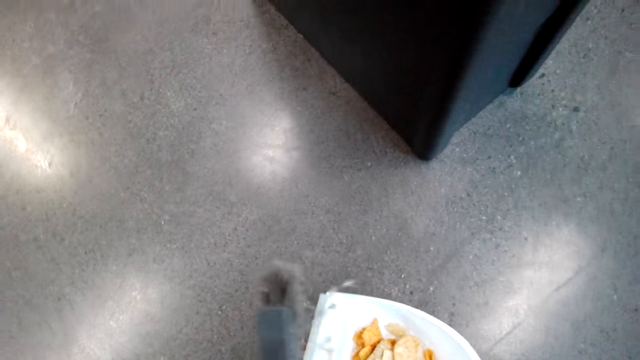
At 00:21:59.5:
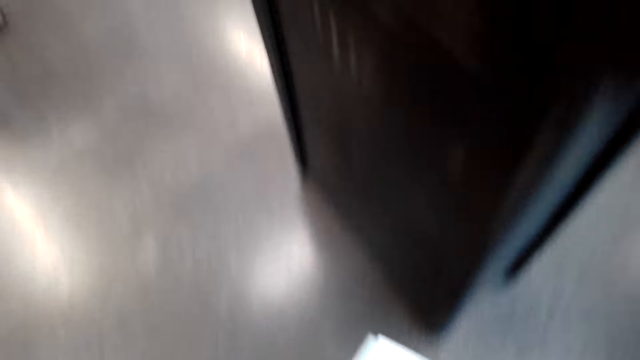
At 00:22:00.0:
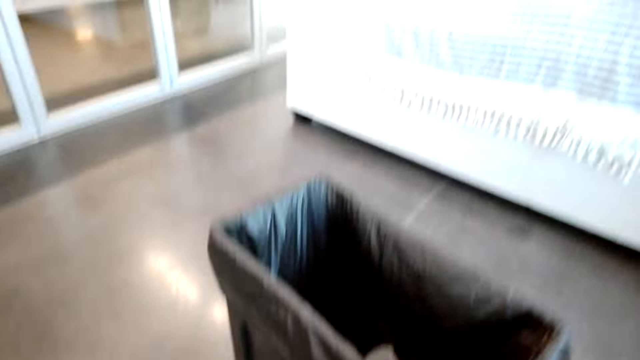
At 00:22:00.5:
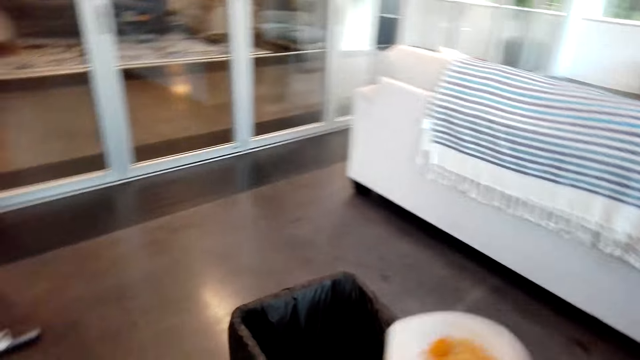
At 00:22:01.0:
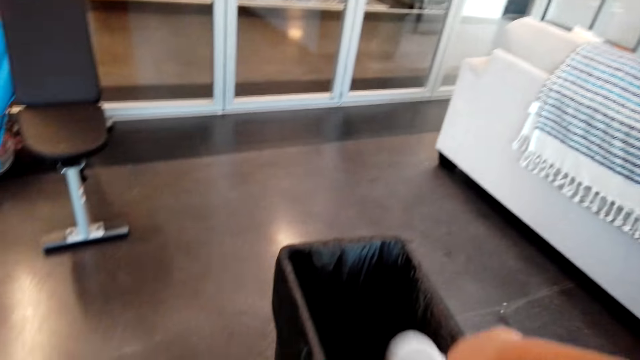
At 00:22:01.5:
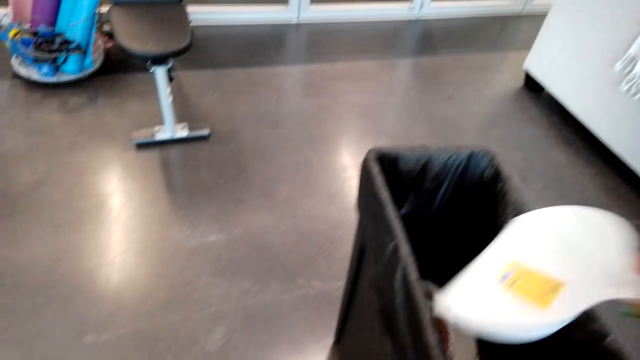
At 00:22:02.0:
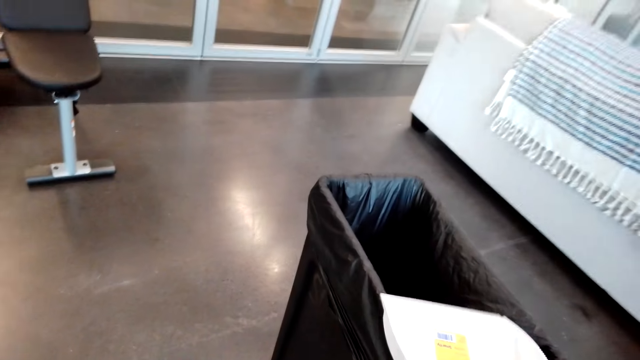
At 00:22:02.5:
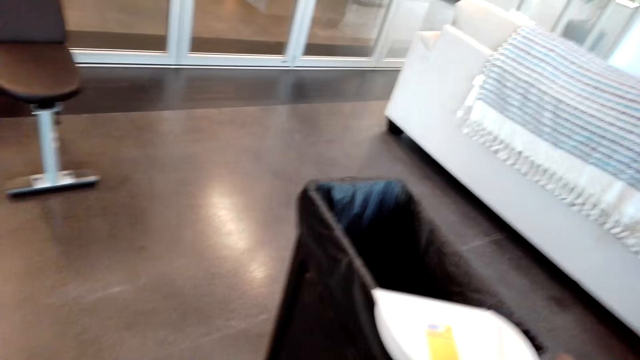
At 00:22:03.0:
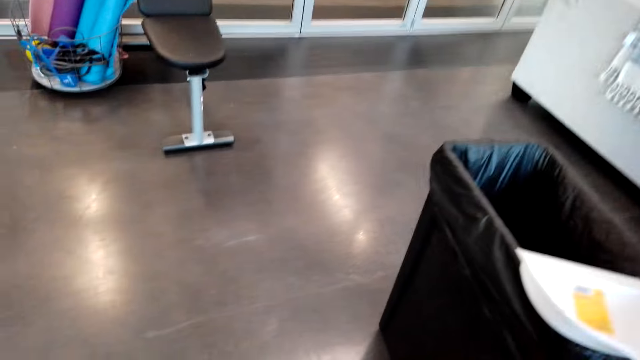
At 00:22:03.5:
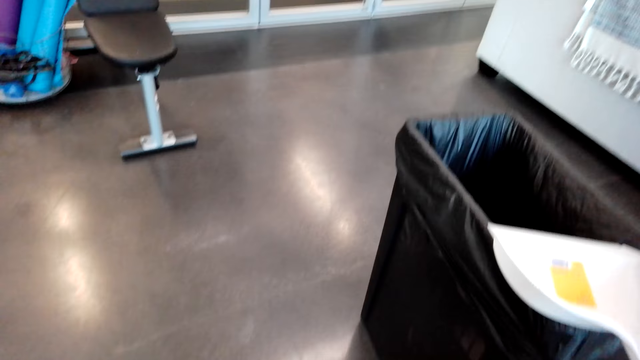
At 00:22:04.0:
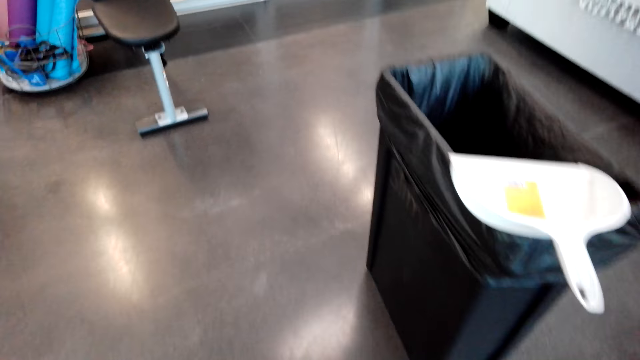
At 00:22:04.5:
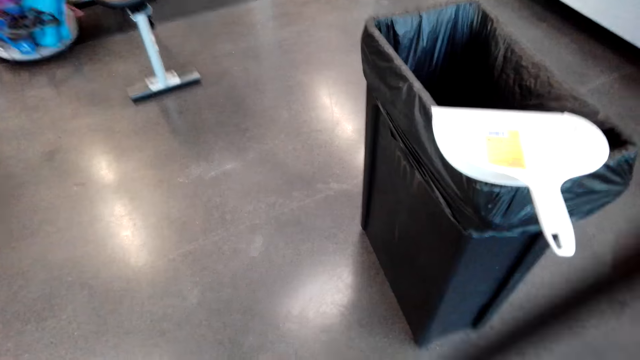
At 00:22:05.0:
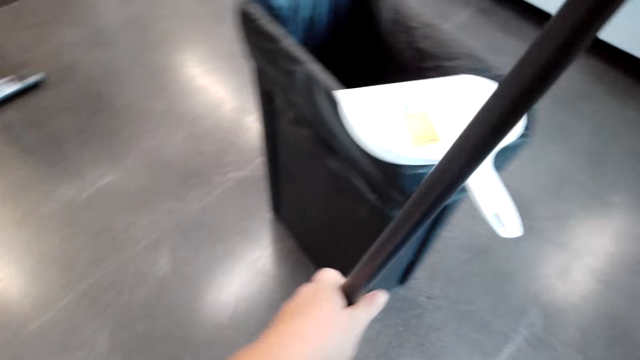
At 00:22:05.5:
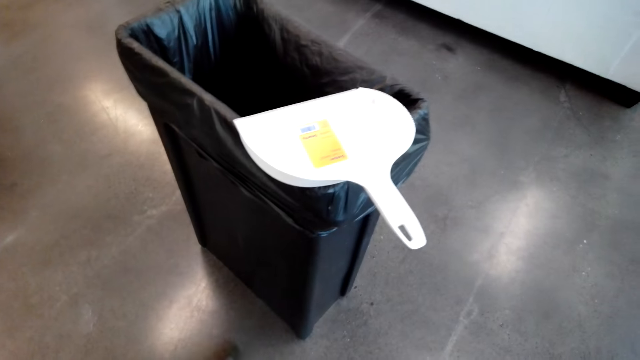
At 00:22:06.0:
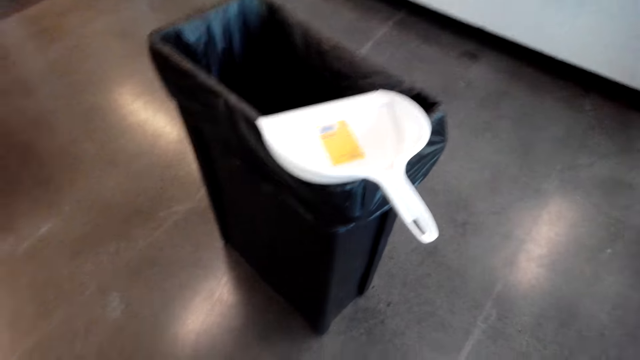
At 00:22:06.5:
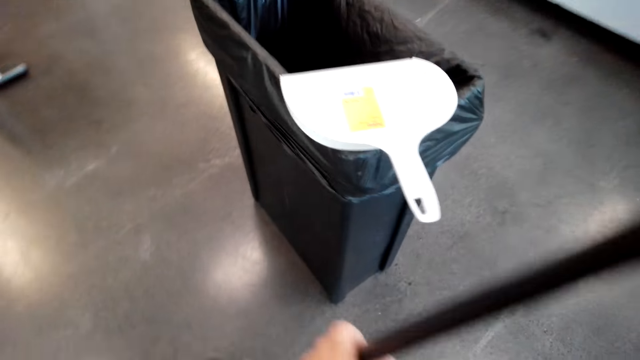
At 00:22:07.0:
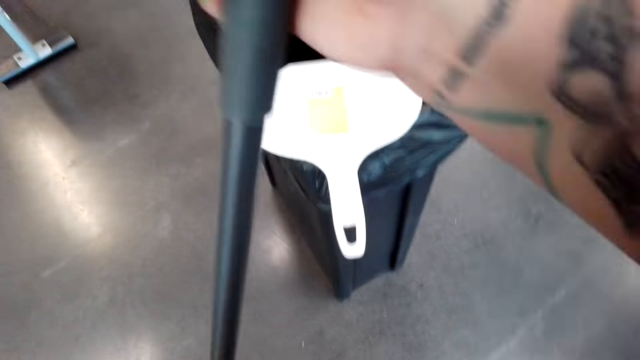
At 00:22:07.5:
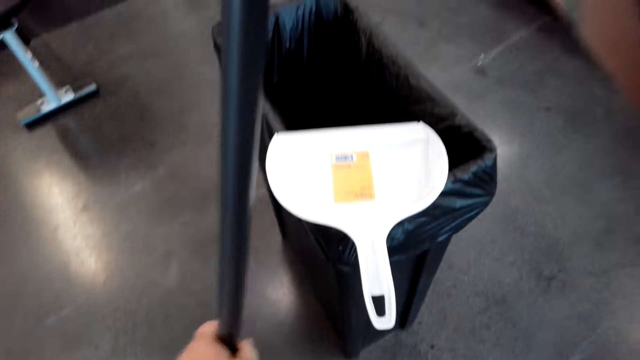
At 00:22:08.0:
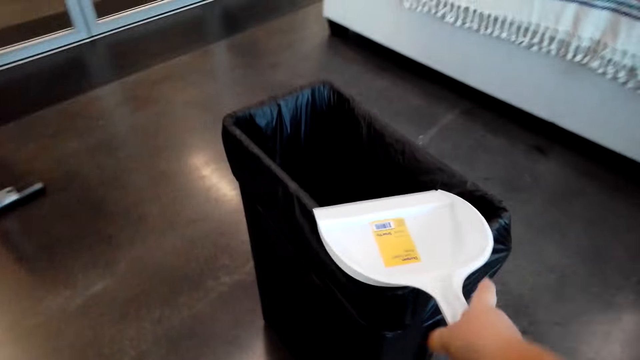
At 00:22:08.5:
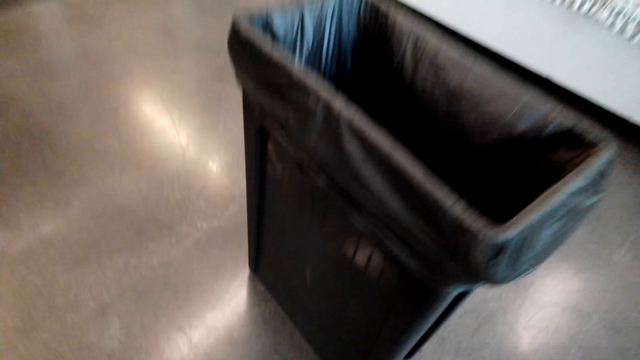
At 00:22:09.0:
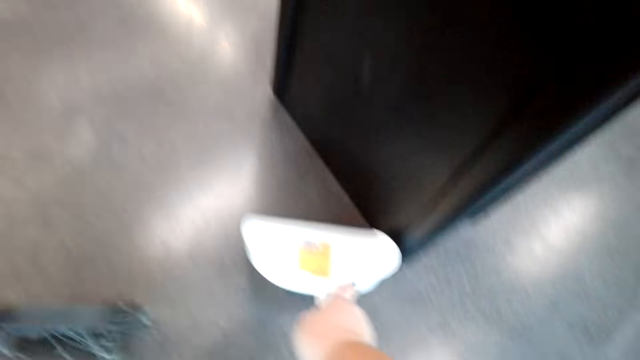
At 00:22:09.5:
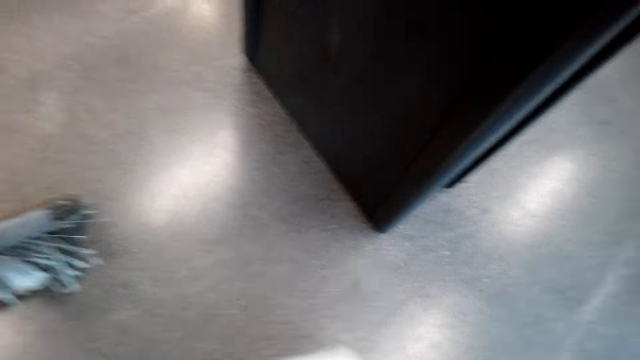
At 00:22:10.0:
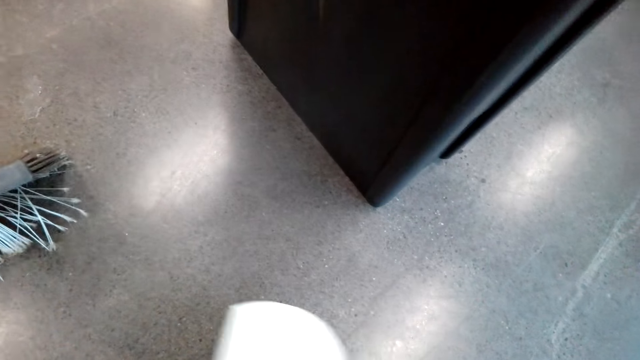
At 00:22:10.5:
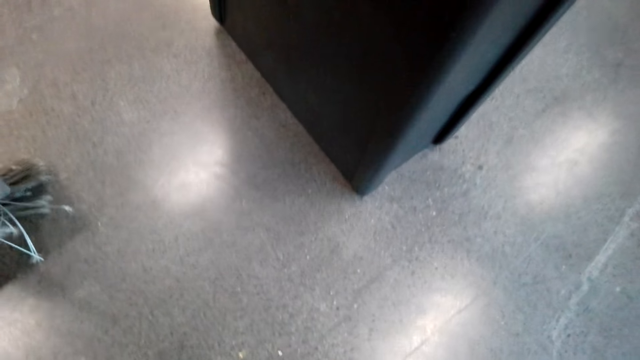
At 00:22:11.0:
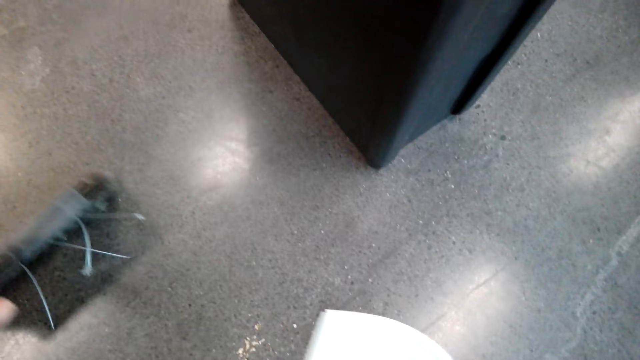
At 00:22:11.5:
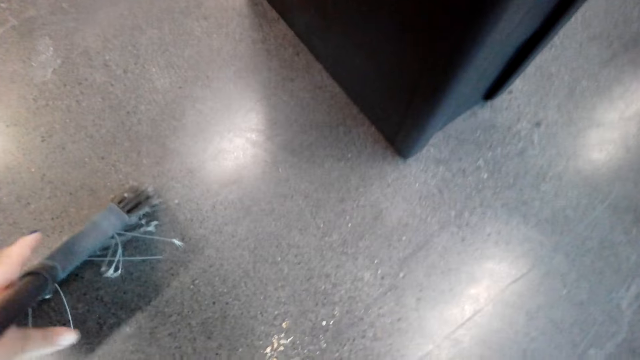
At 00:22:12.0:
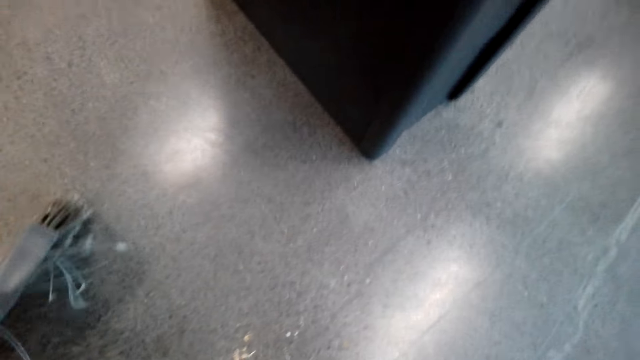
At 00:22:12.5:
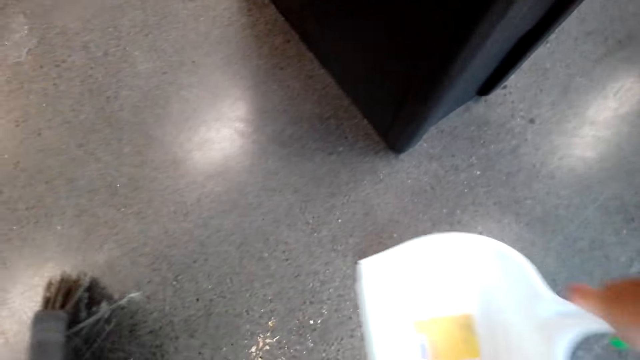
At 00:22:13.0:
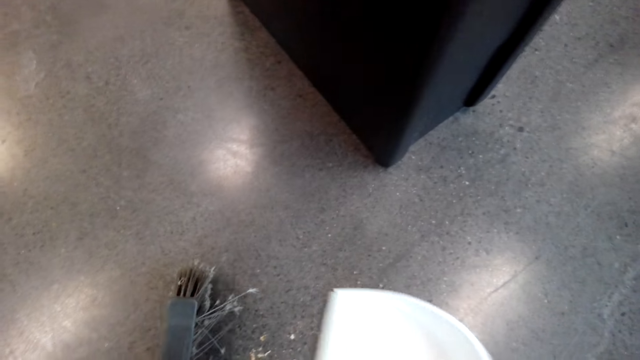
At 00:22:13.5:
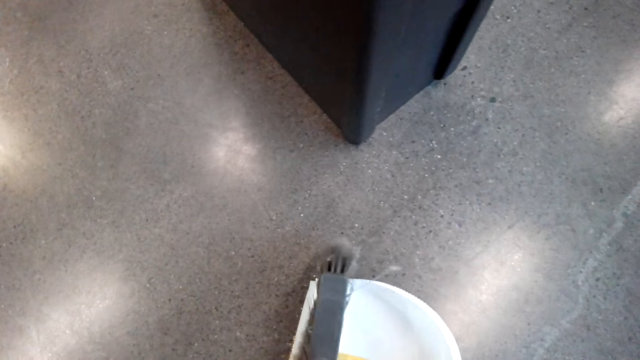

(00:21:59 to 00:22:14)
The camera wearer throws the dirt in the trashcan. They place the dustpan on the trashcan. They sweep the floor. They gather the dirt using the broom. They pick the dustpan, put the dustpan on the floor and collect dirt in the dustpan.

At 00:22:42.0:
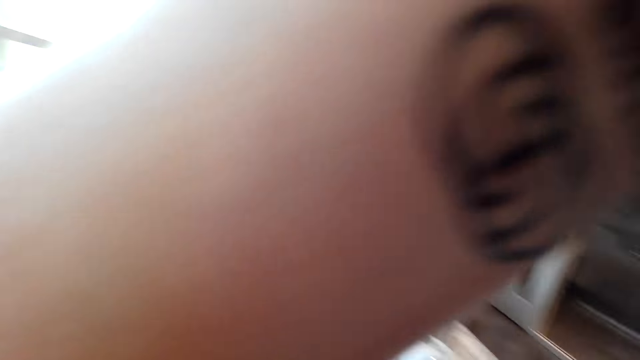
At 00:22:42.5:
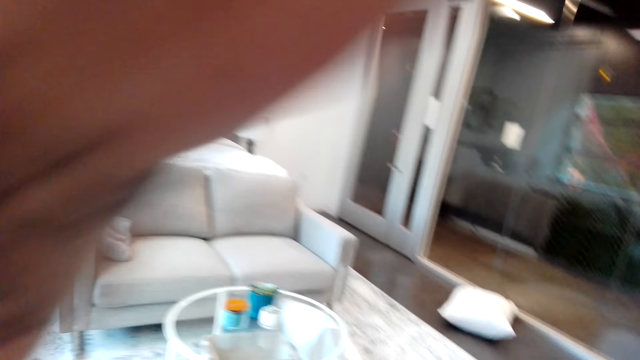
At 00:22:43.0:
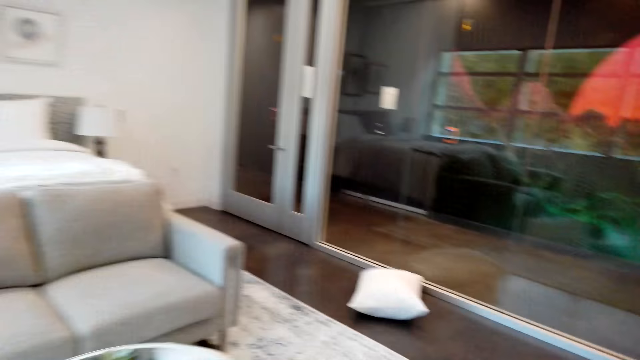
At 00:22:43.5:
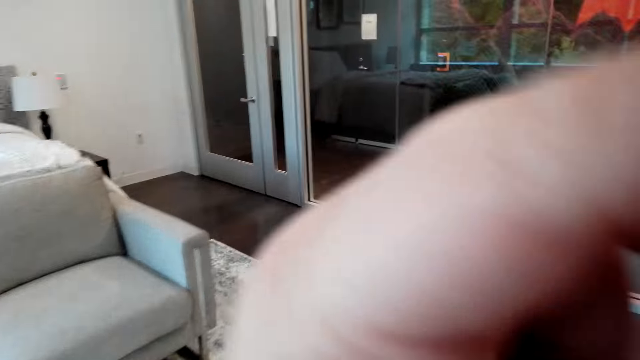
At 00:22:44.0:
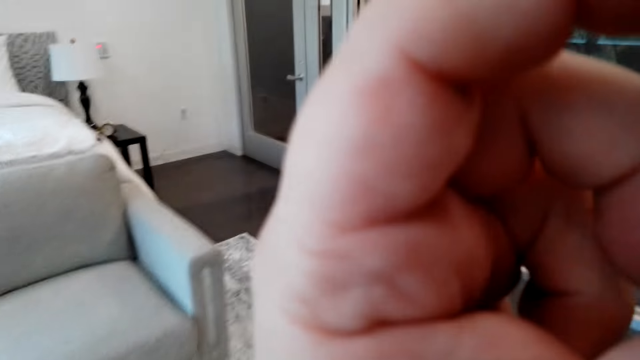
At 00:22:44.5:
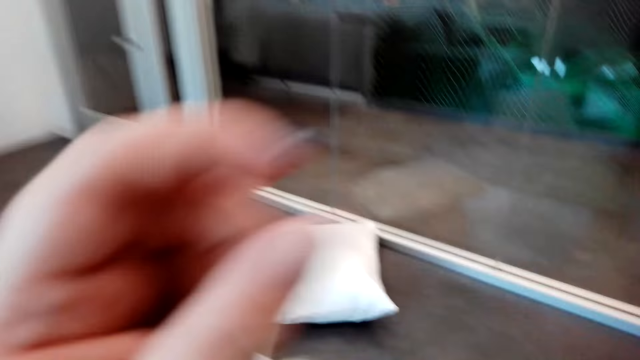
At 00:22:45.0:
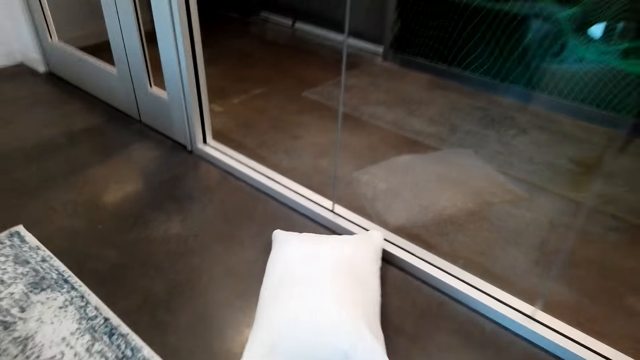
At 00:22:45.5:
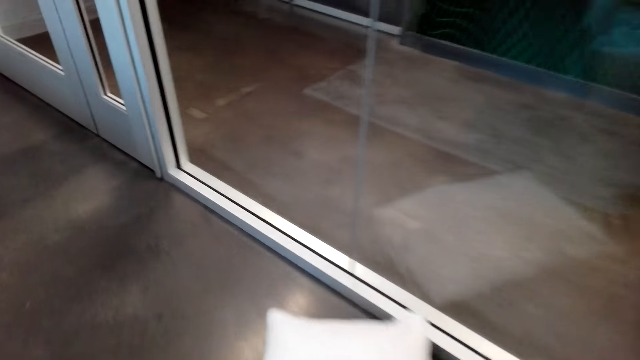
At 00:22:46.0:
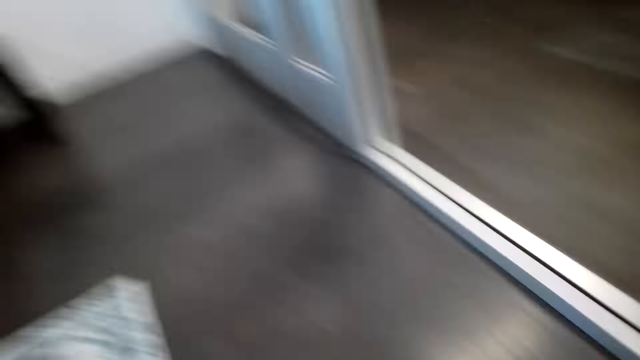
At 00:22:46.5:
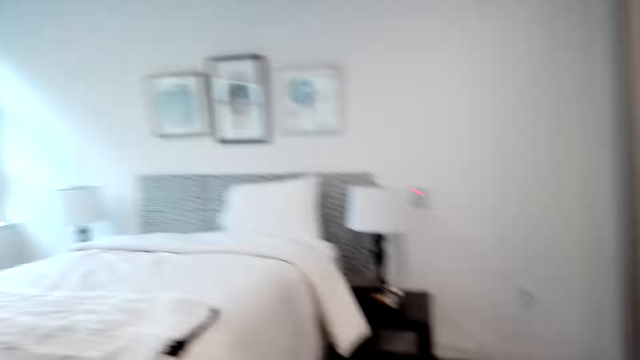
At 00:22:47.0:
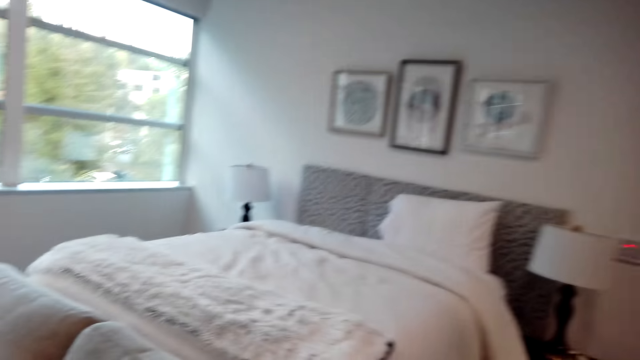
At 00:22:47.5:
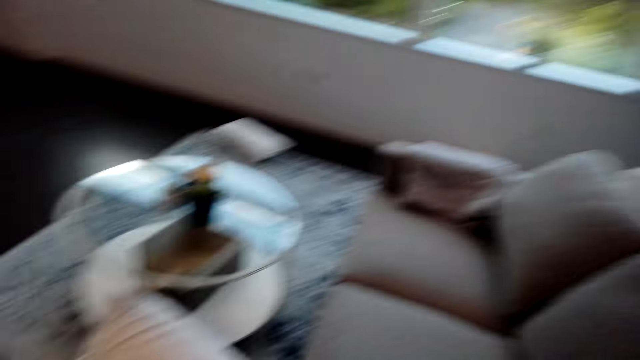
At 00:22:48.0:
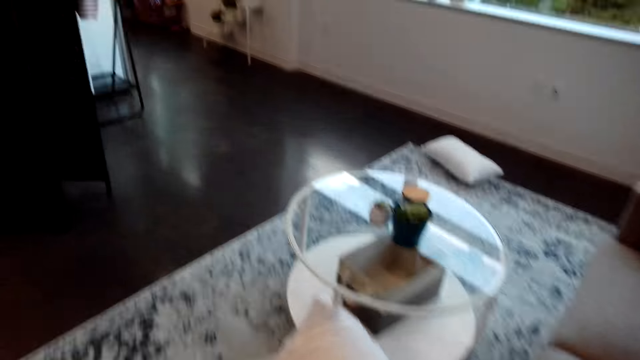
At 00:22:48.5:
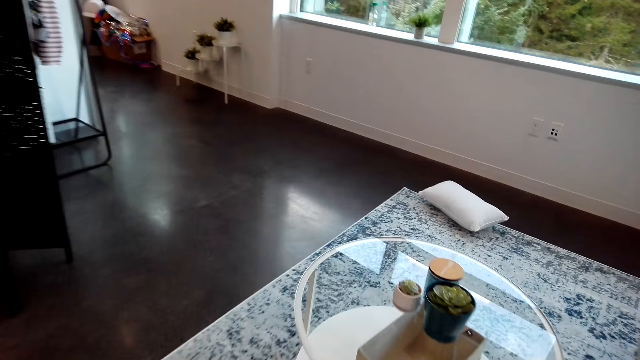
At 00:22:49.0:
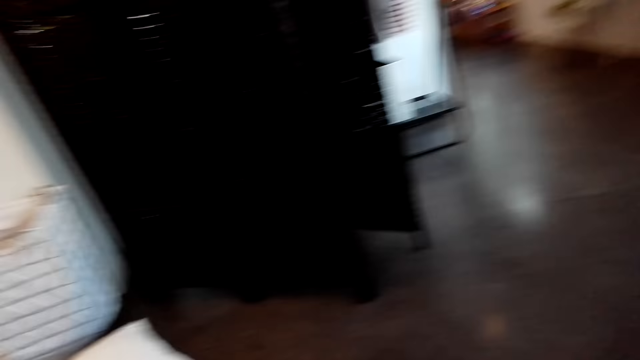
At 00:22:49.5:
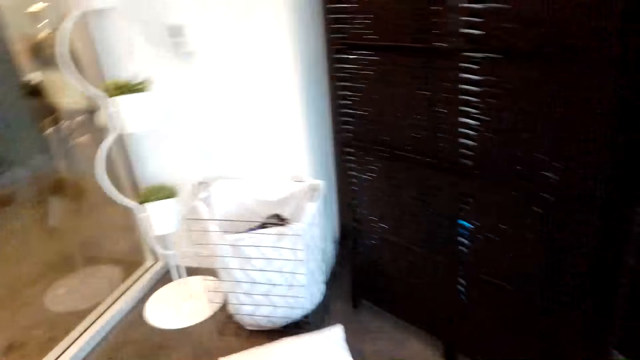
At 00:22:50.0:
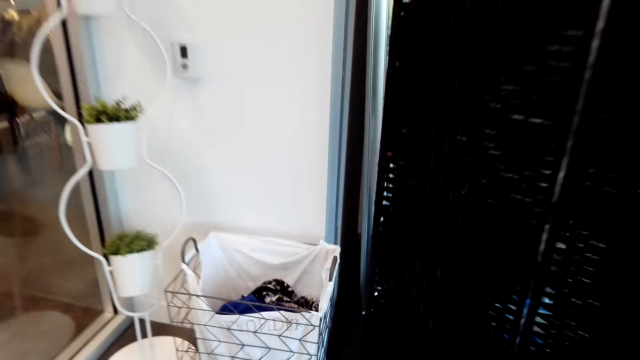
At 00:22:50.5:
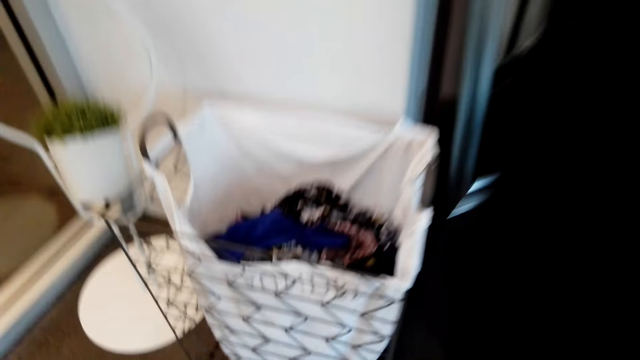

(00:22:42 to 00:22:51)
The camera wearer touches herself. She puts her hand up. She walks around the bedroom. She puts the hand down. She picks a pillow from the floor. She looks around the bedroom and walks around the bedroom.
